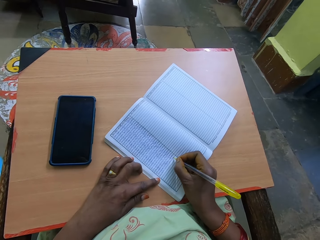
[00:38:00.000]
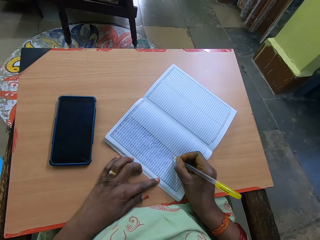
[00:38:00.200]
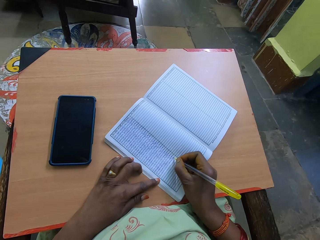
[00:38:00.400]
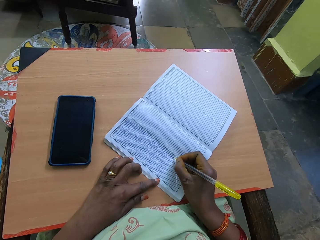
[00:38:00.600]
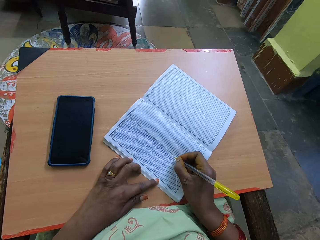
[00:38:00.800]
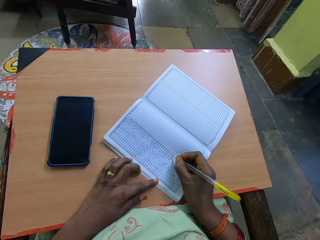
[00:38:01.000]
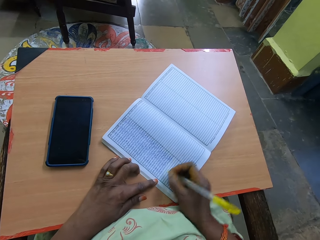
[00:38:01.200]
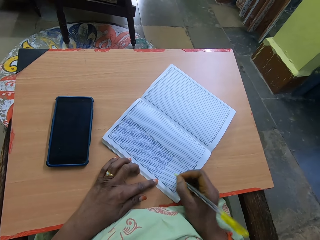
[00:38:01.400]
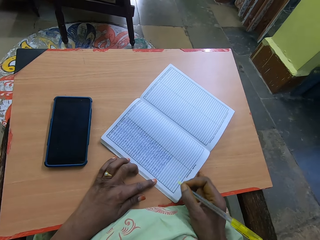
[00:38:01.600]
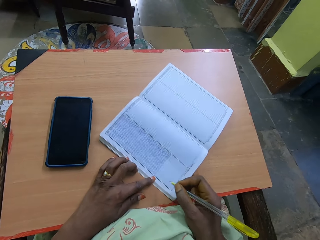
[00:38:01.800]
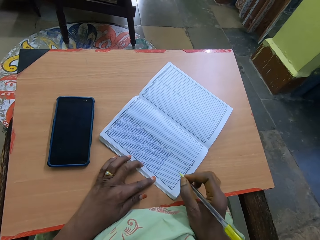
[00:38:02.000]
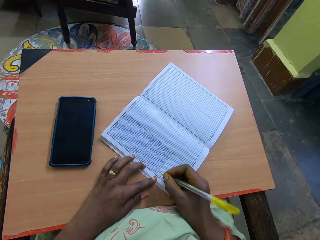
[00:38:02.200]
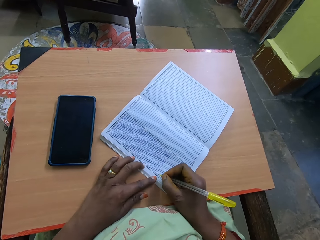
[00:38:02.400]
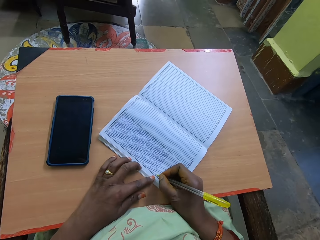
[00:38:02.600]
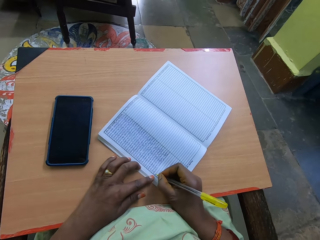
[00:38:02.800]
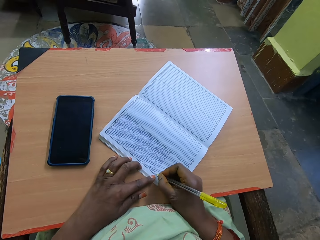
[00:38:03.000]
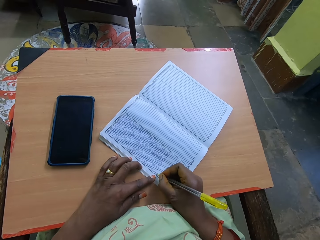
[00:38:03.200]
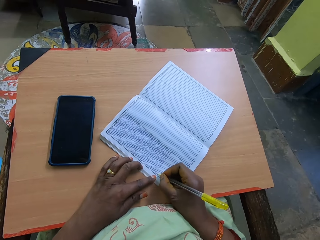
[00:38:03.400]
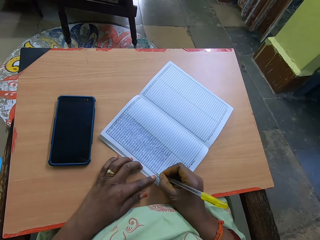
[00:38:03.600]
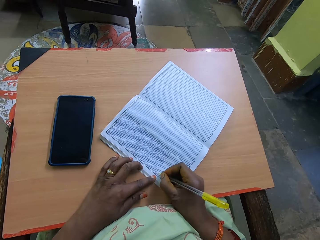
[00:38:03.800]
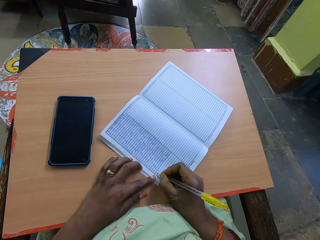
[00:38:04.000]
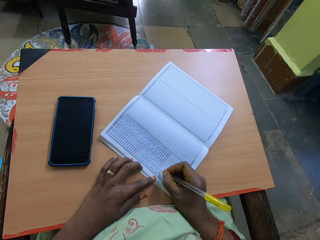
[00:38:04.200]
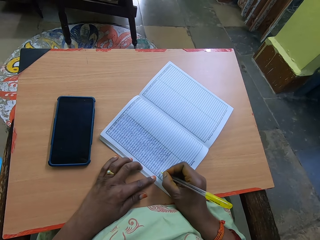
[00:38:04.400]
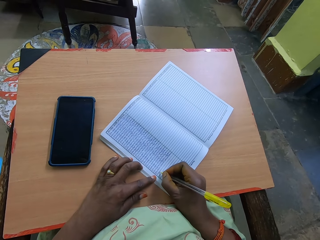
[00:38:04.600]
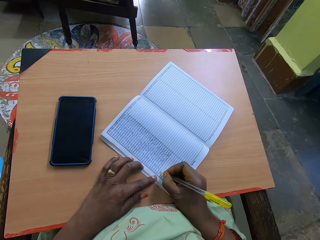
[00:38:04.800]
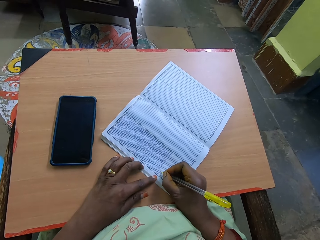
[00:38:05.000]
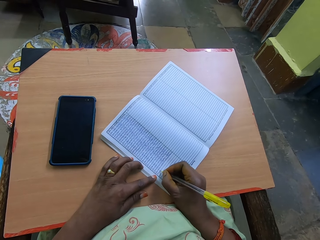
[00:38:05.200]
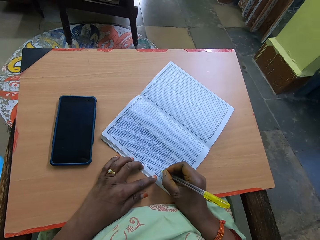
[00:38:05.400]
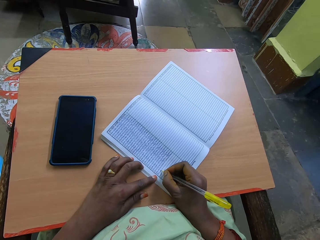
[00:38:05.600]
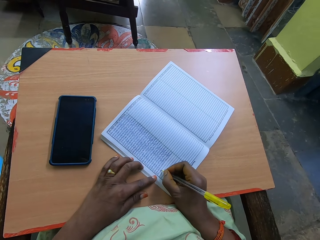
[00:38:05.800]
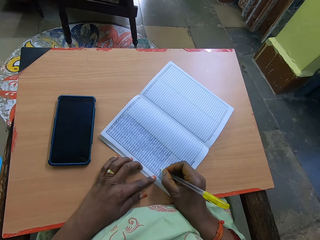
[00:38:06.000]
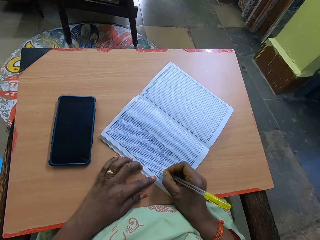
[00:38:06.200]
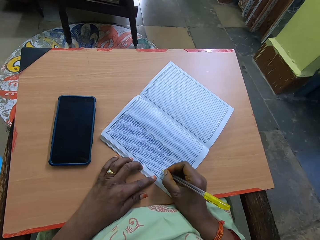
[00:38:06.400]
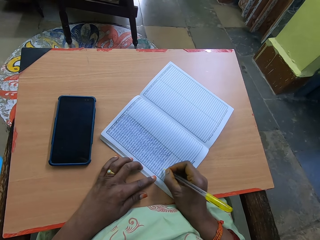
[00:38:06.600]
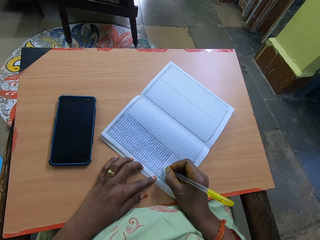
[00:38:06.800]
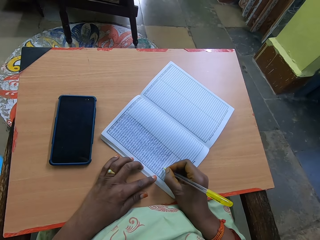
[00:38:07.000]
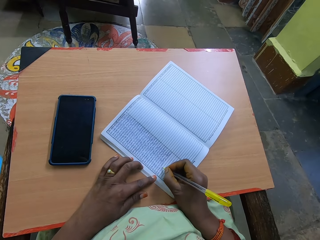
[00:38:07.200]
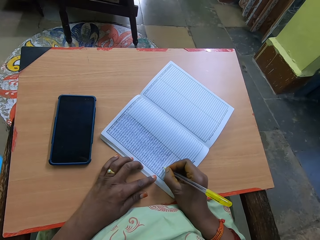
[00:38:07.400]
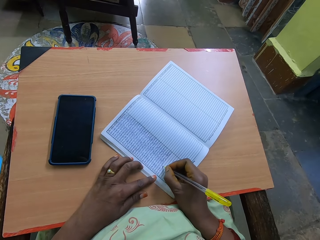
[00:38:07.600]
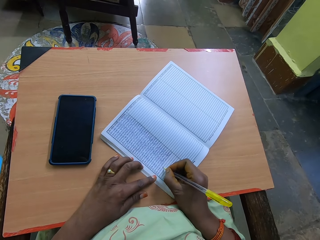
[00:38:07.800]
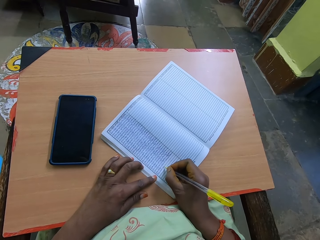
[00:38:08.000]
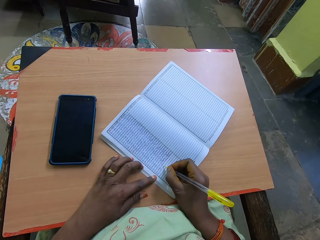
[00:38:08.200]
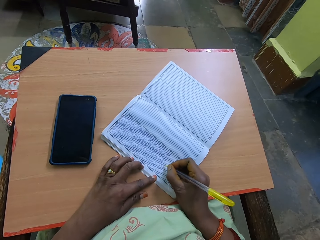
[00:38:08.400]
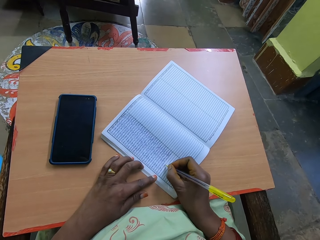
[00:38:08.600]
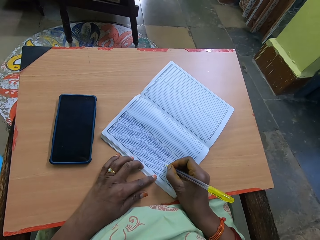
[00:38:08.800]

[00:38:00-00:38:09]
The camera wearer moves the book slightly on the desk. They proceed to write.

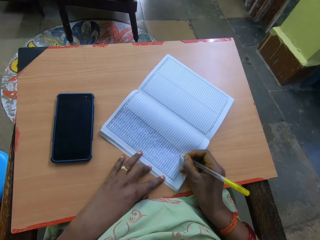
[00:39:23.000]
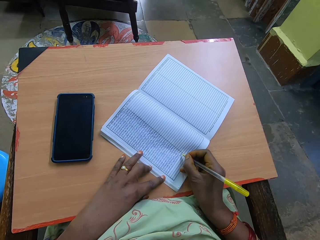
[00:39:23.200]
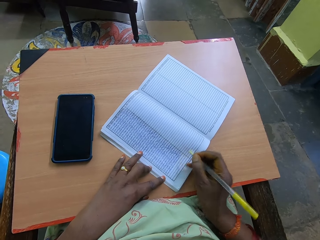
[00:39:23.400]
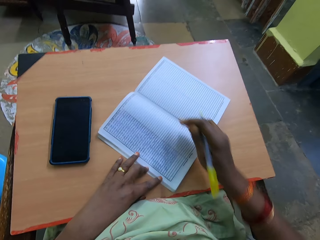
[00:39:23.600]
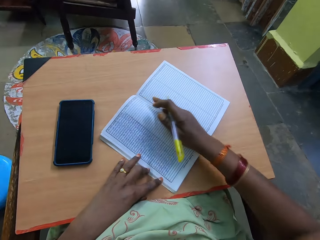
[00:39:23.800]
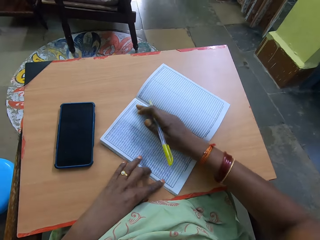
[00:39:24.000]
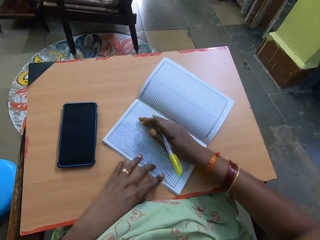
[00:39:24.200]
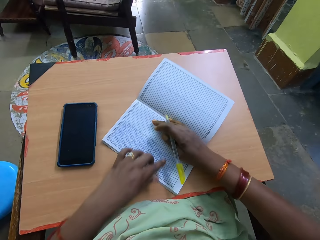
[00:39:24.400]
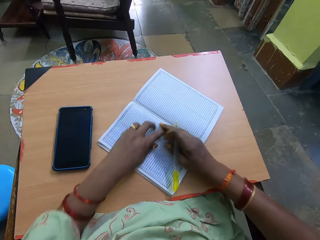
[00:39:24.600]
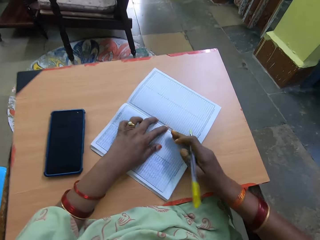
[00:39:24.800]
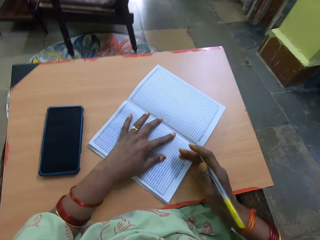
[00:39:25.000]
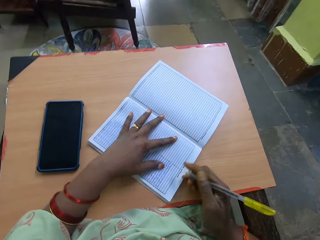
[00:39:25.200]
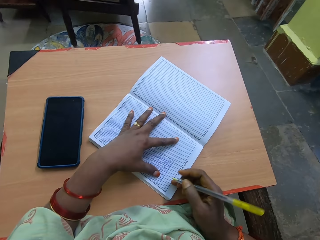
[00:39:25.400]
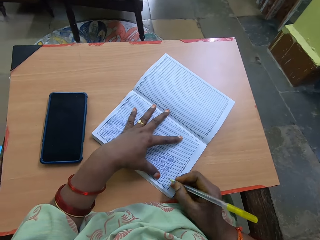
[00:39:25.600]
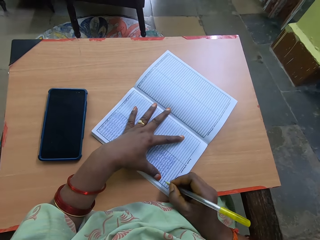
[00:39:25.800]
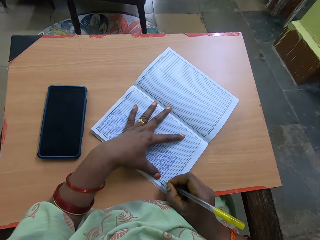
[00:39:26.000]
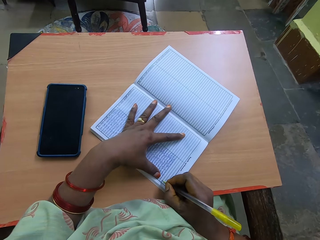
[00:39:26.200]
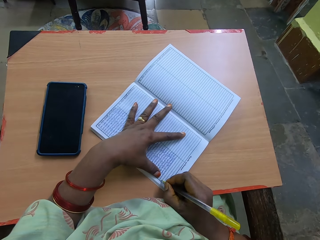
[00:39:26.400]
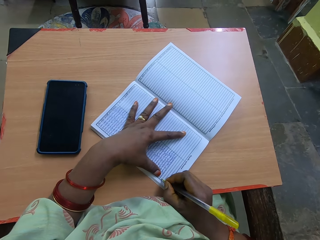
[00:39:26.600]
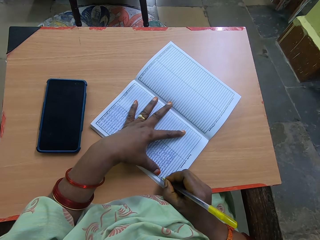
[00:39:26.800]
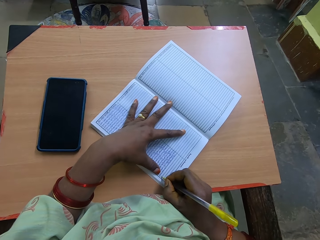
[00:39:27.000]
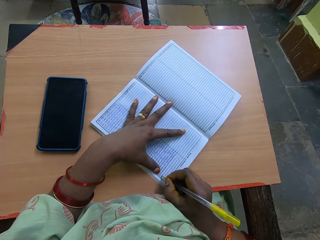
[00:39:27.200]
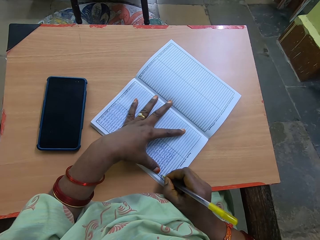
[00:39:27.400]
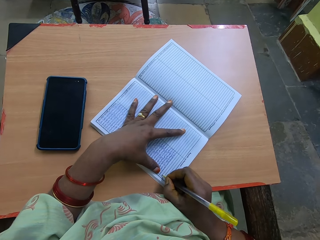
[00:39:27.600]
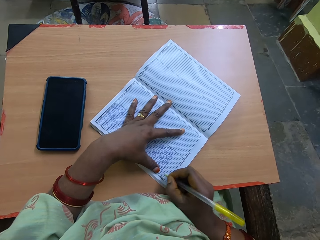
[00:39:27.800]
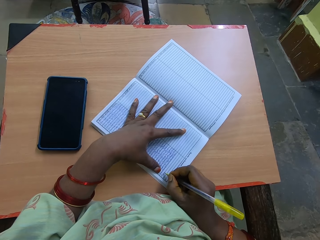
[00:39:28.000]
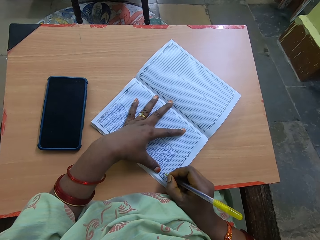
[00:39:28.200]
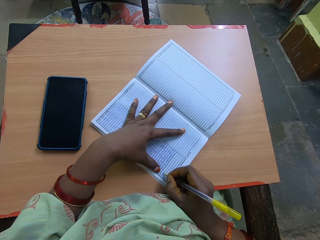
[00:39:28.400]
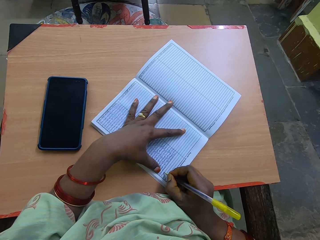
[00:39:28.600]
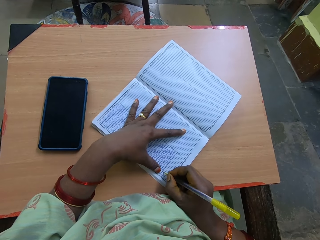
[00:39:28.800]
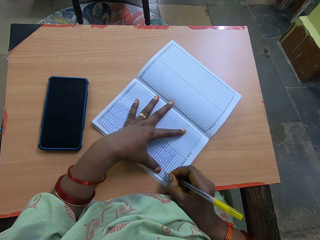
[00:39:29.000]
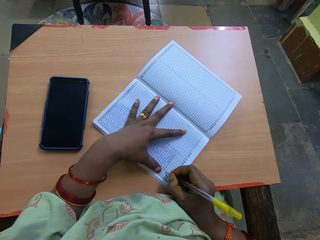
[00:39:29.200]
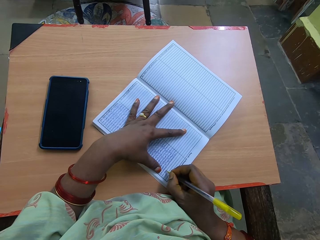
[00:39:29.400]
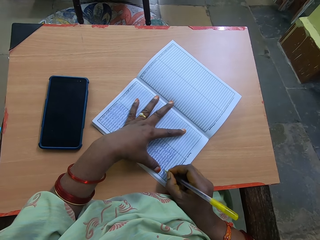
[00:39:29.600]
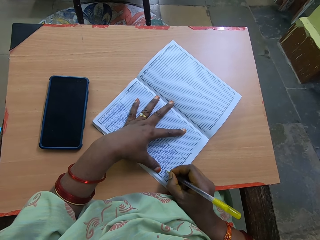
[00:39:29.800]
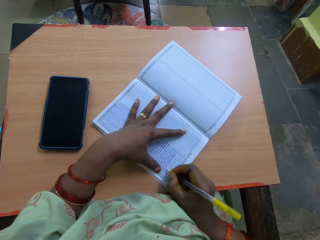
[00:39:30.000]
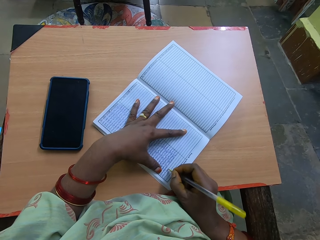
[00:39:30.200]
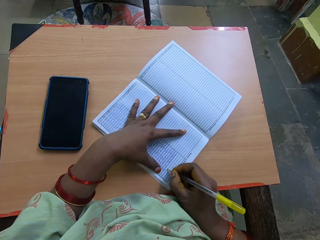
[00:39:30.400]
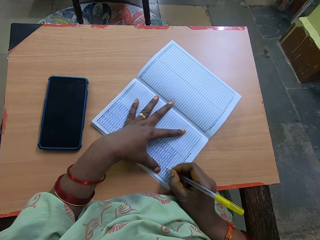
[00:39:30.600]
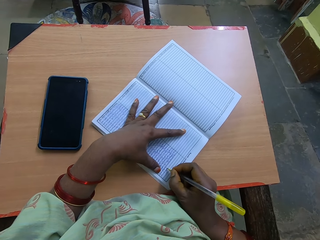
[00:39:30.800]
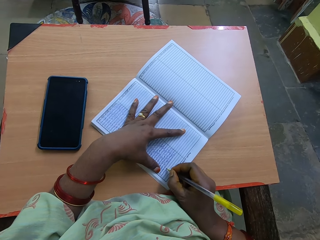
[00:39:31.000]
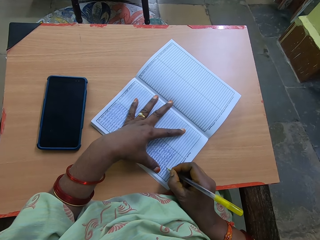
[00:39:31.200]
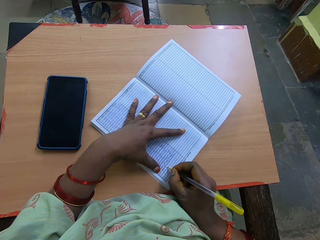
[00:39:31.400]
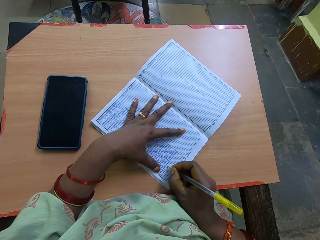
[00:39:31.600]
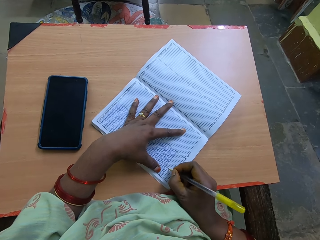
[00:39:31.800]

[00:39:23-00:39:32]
The camera wearer puts her right hand on the book. She places her left hand on the book. She proceeds to write.

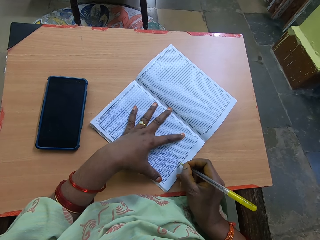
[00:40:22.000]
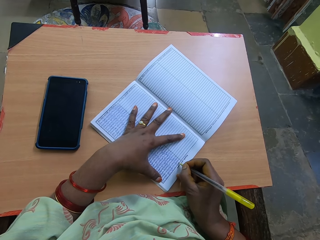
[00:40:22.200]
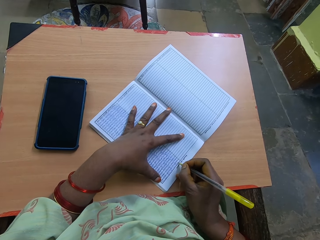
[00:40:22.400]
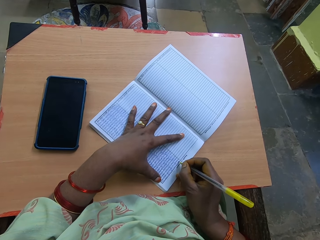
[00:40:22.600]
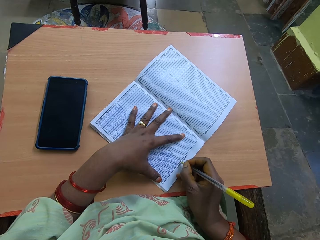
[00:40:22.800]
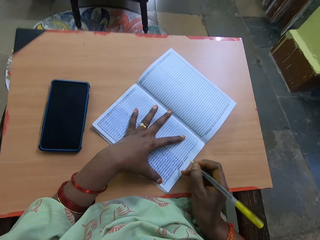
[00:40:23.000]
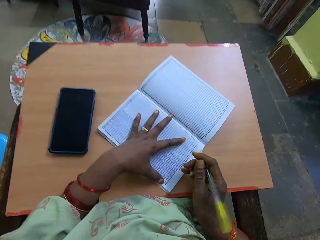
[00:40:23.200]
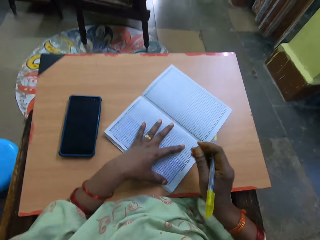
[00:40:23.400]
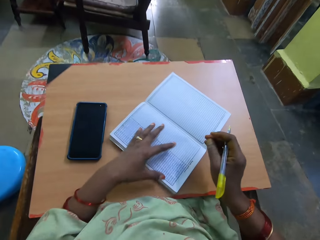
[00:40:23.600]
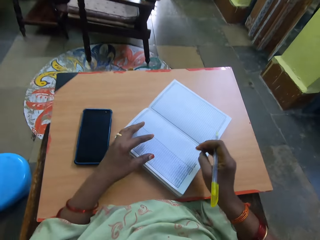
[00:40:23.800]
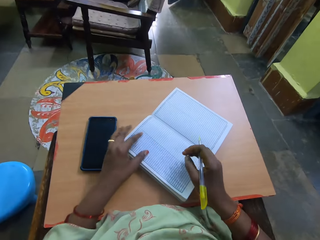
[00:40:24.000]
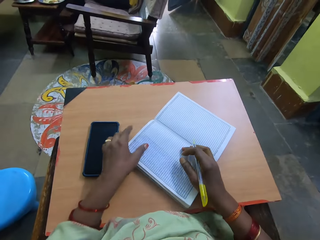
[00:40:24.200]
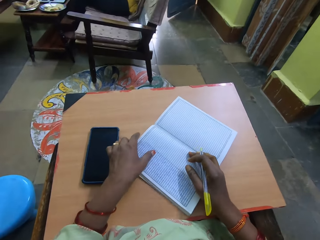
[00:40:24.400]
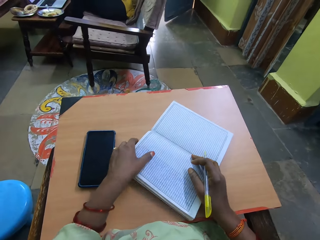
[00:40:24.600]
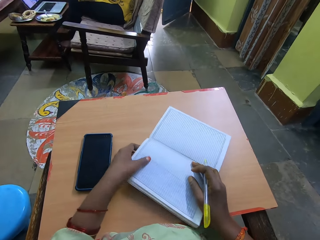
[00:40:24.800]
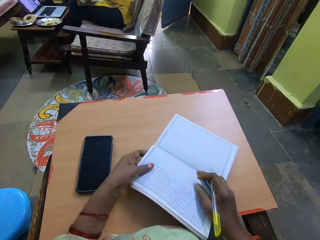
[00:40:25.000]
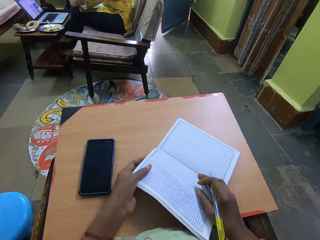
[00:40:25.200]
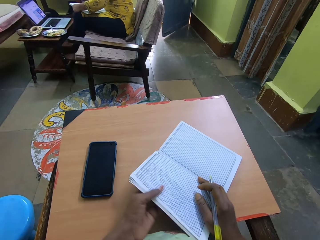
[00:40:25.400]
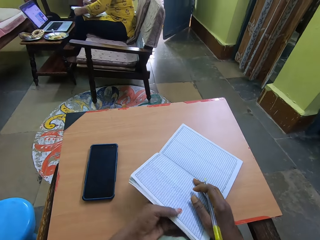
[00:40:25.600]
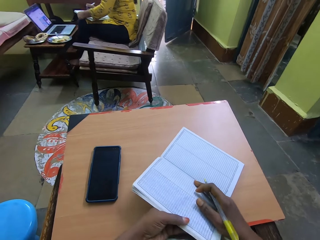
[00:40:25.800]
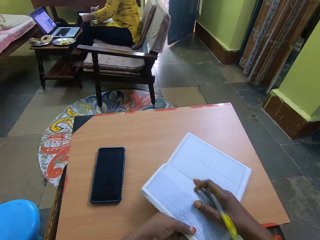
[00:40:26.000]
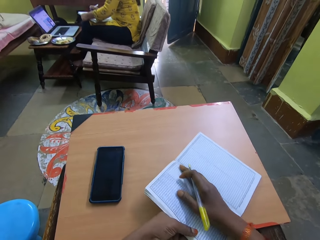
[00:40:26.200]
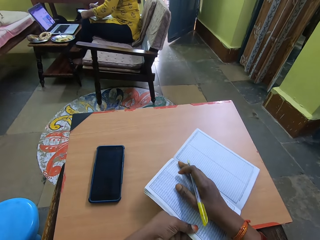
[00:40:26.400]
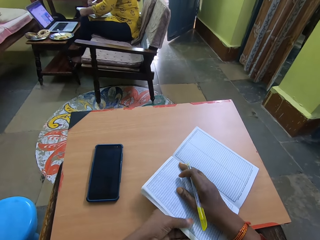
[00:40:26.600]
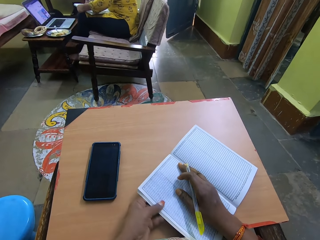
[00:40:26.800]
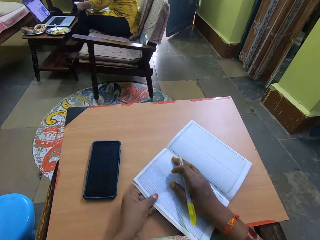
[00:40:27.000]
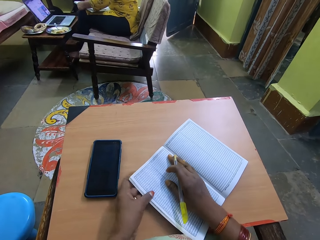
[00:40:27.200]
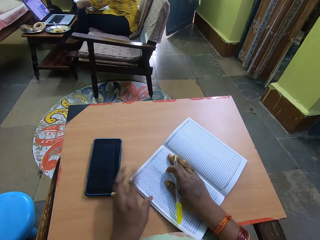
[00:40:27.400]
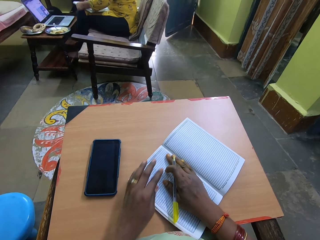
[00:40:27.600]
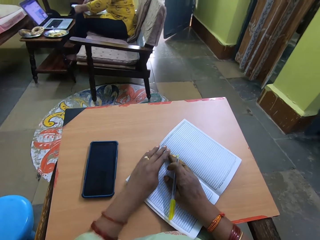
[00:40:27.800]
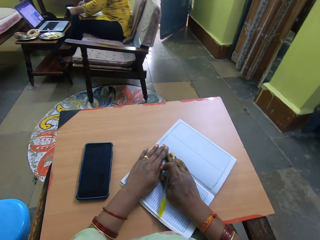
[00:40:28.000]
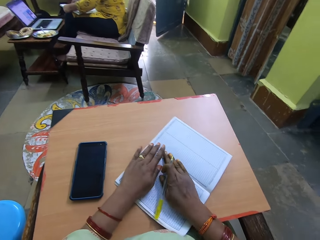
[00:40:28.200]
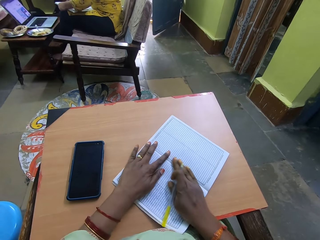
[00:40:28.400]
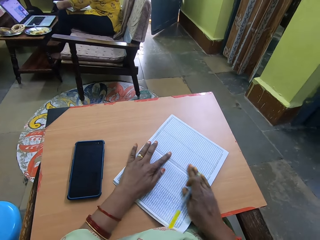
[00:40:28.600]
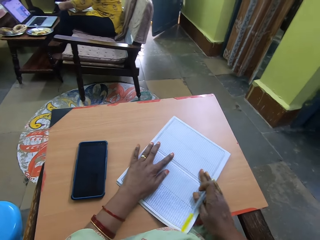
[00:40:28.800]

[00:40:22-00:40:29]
The camera wearer adjusts the book on the desk.
